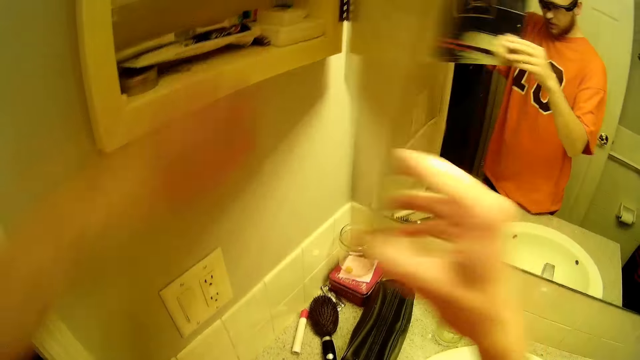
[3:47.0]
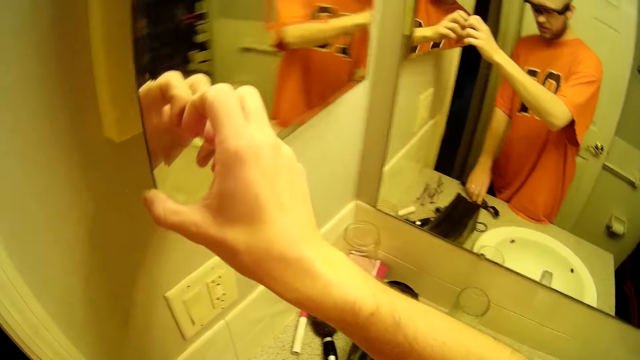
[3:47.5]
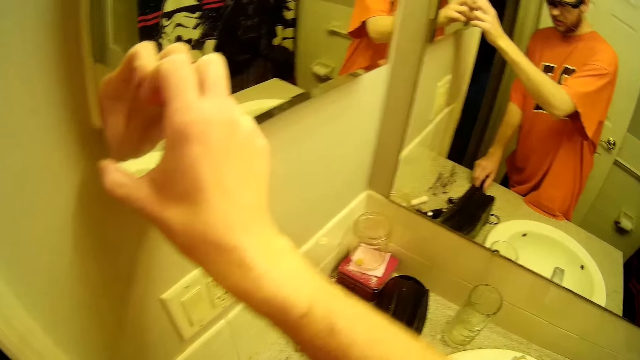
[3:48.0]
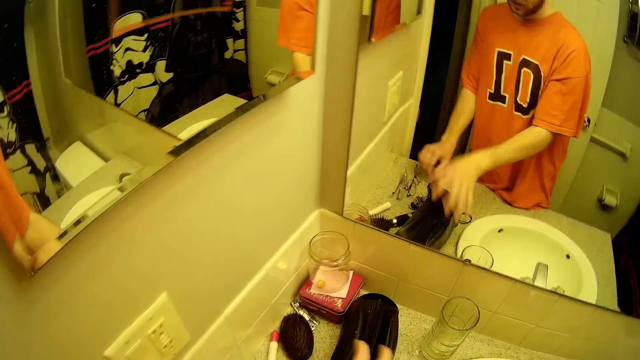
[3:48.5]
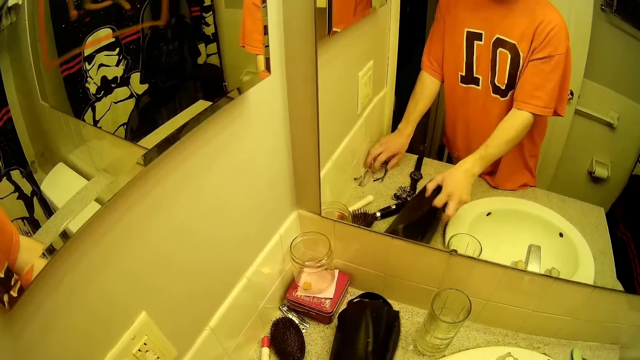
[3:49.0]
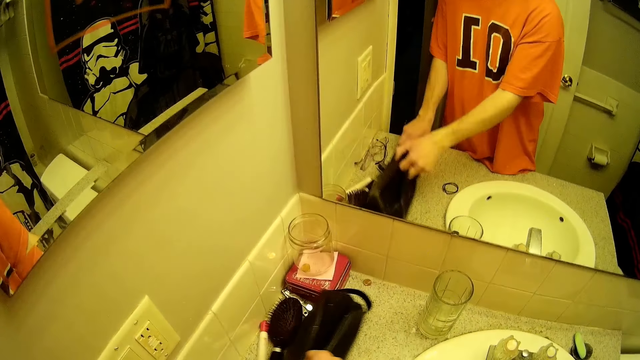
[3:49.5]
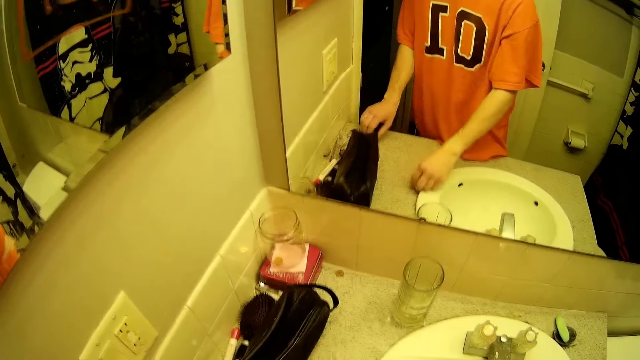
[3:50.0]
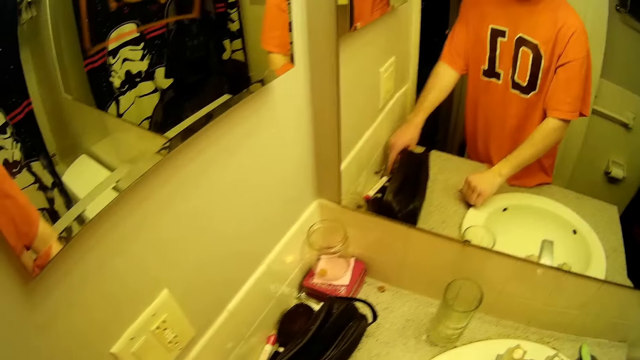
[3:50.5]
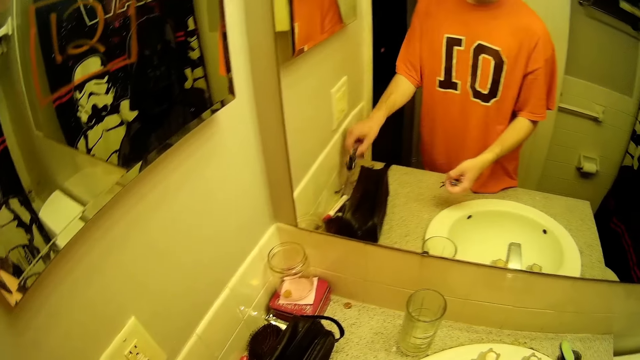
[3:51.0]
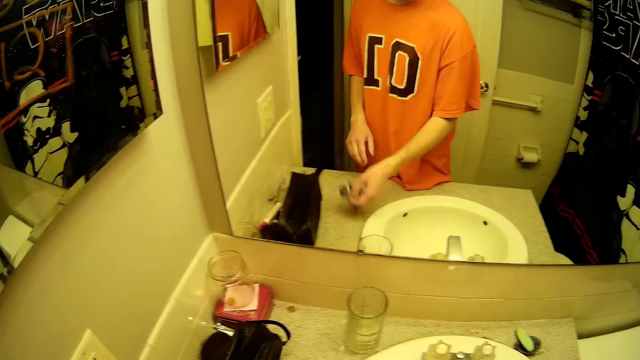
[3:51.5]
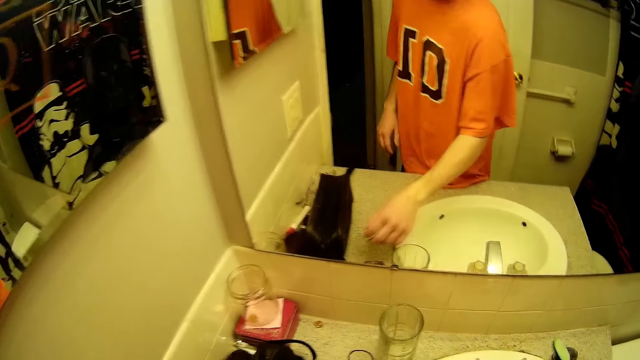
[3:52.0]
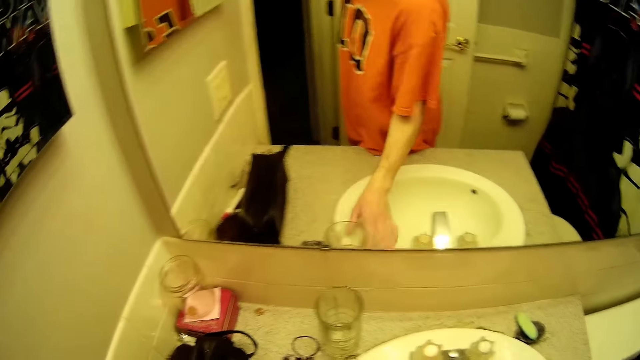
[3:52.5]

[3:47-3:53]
The camera wearer closes the bathroom cabinet with his right hand. He adjusts a wristwatch on the bathroom sink with his left hand. He adjusts a purse on the bathroom sink with his right hand. He adjusts a pair of glasses on the bathroom sink with his left hand. He touches something. He picks a hair ribbon from the bathroom sink with his right hand. He picks the hair ribbon from the bathroom sink with his left hand. He passes the hair ribbon from his left hand to his right hand. He drops the hair ribbon on the bathroom sink with his right hand. He picks a glass cup from the bathroom sink with his right hand.

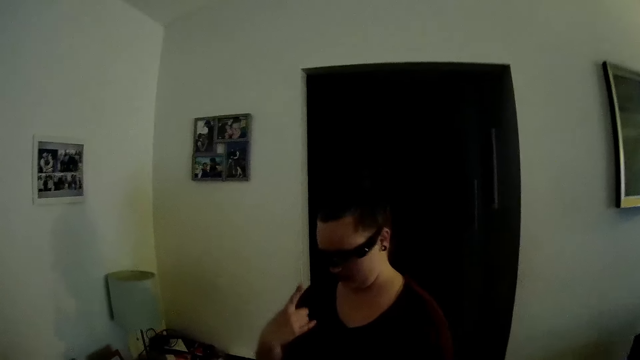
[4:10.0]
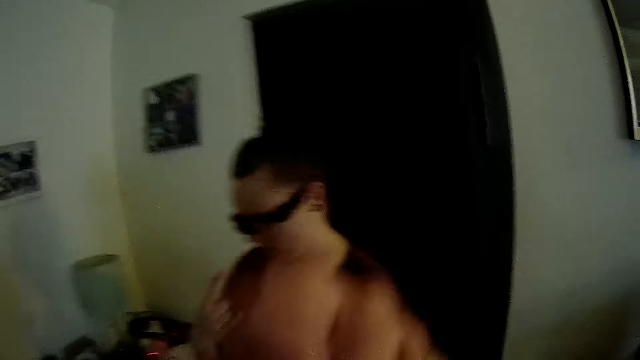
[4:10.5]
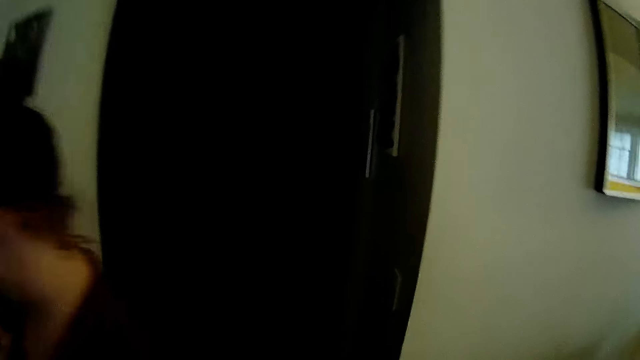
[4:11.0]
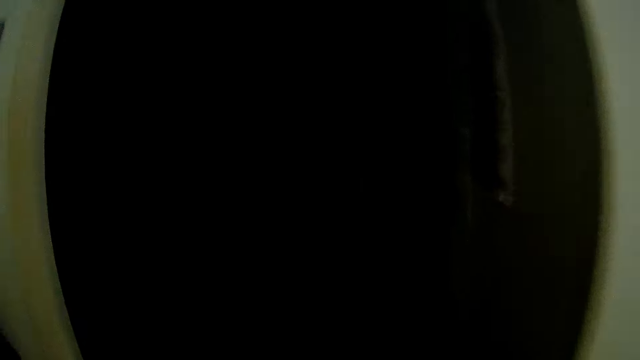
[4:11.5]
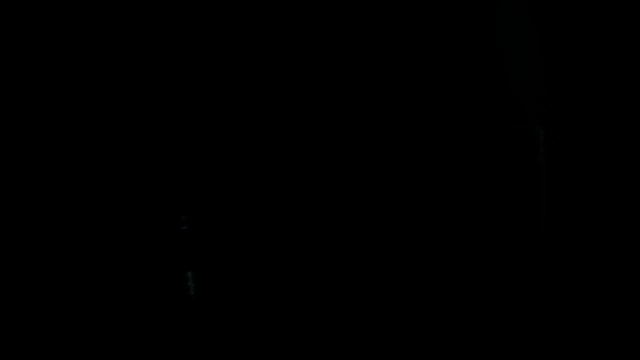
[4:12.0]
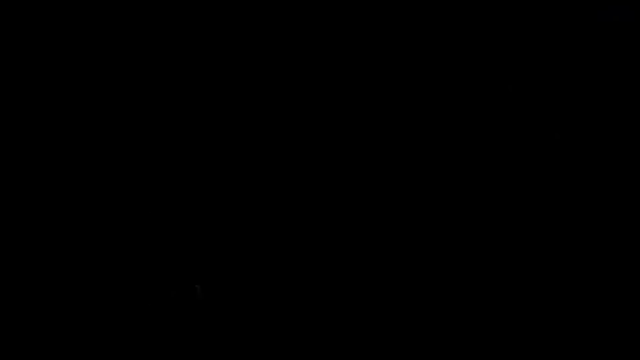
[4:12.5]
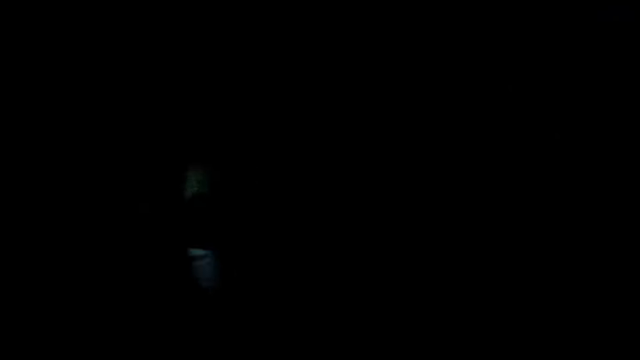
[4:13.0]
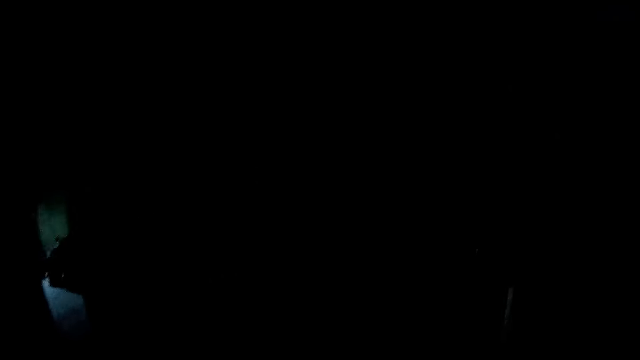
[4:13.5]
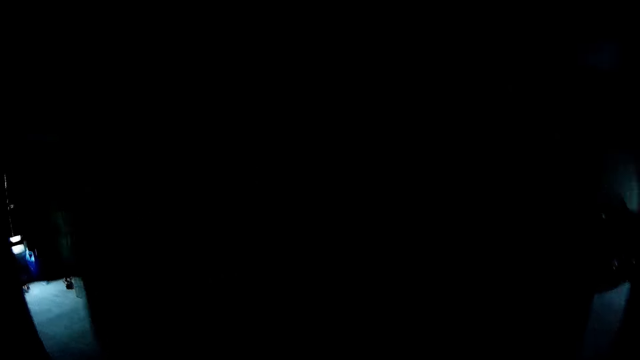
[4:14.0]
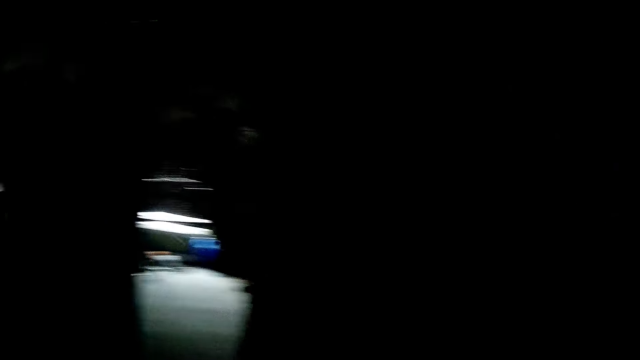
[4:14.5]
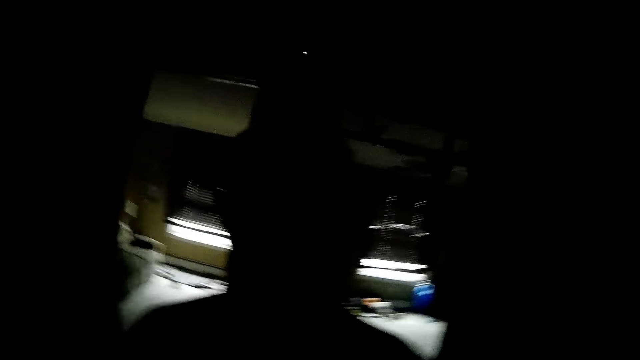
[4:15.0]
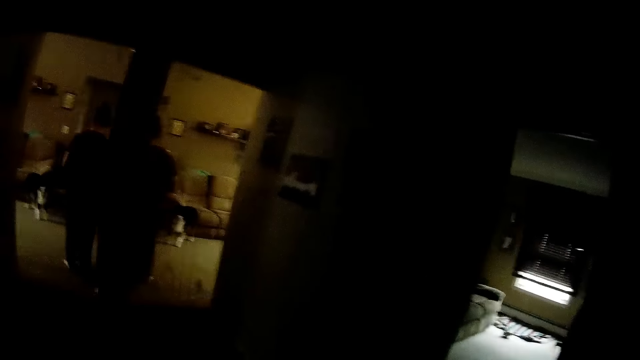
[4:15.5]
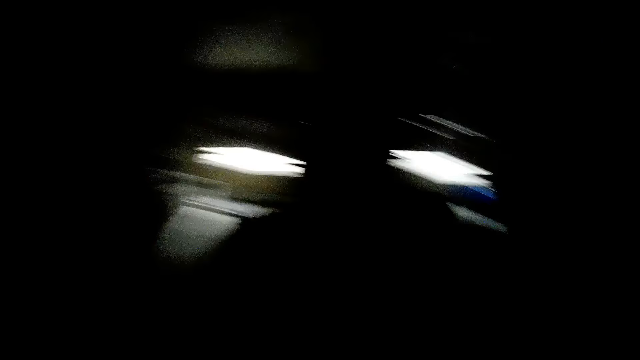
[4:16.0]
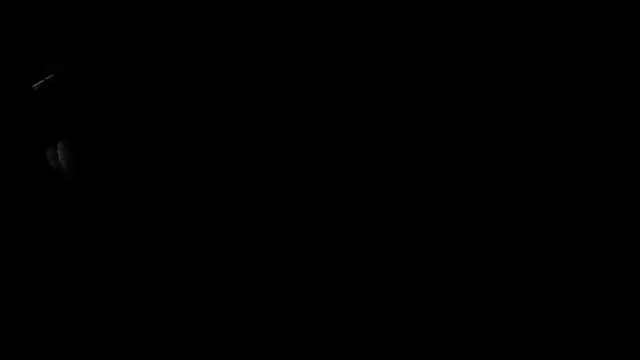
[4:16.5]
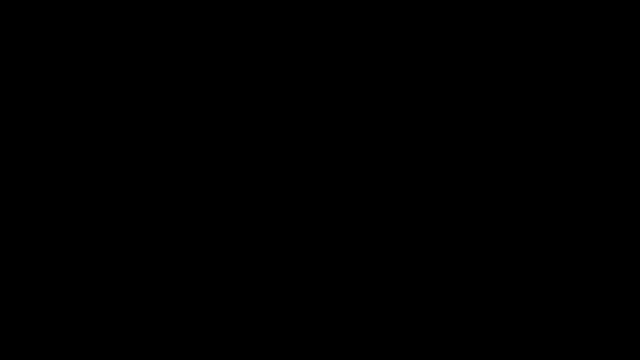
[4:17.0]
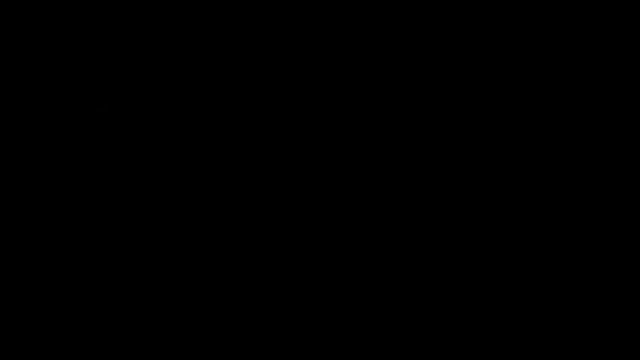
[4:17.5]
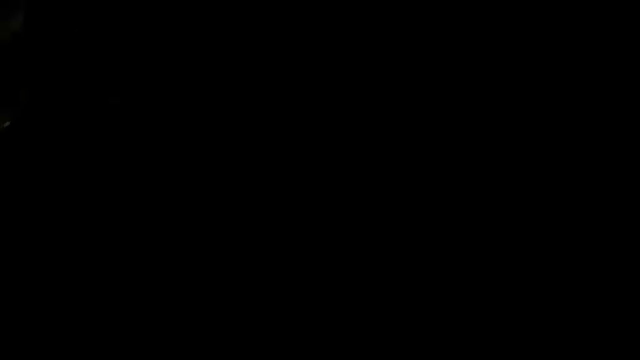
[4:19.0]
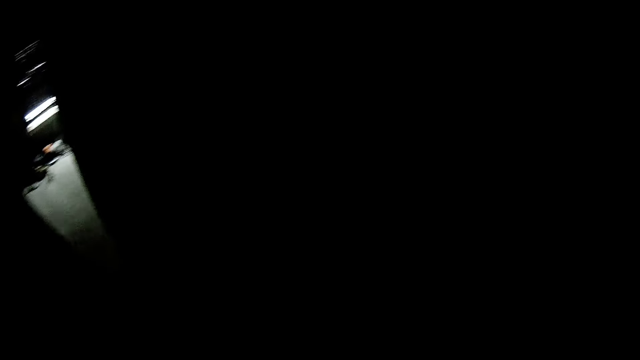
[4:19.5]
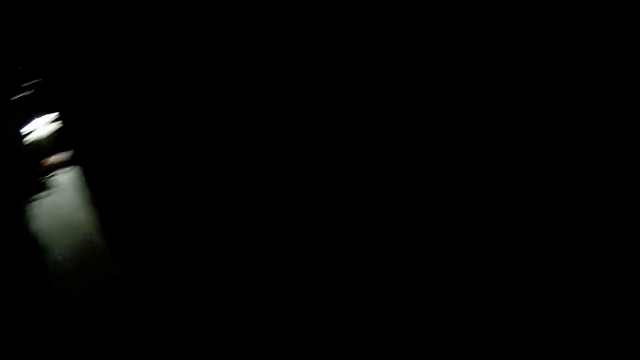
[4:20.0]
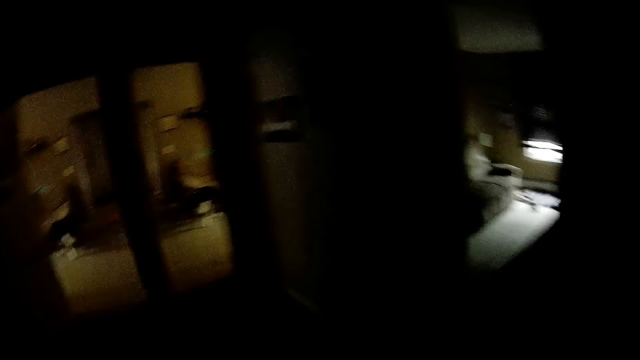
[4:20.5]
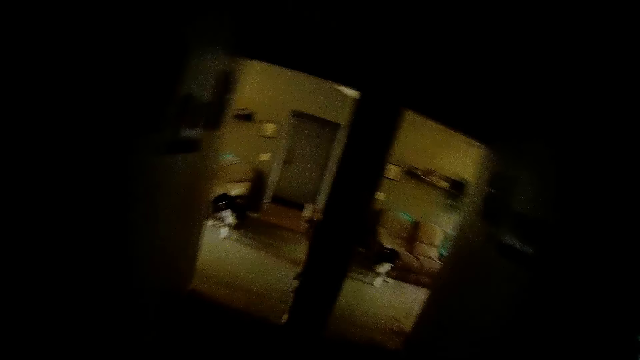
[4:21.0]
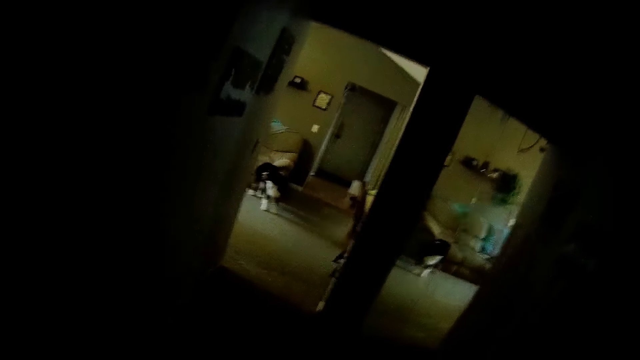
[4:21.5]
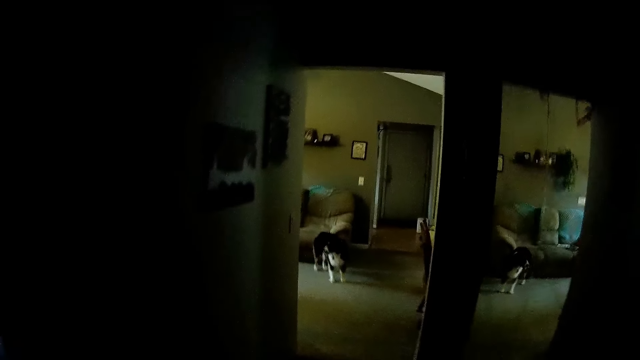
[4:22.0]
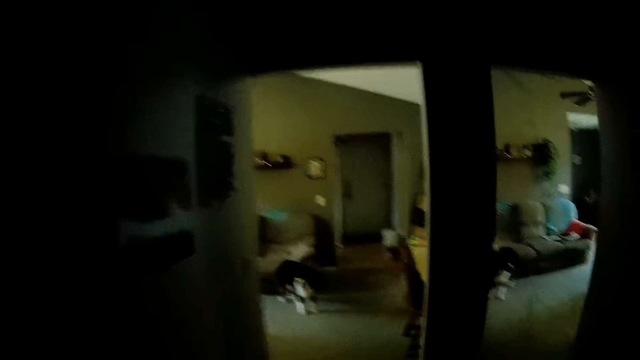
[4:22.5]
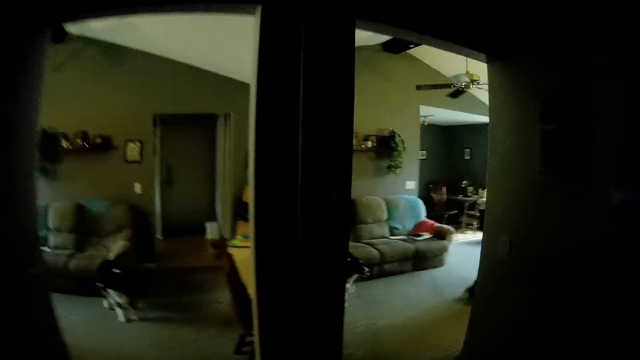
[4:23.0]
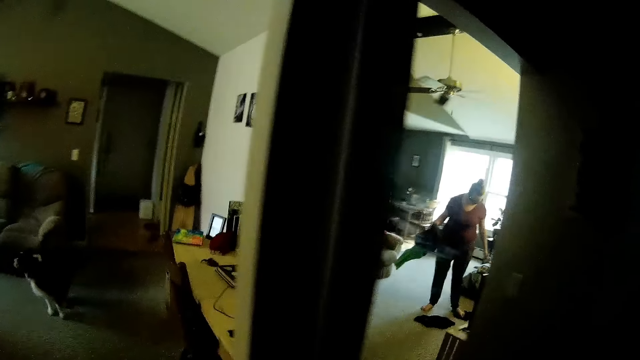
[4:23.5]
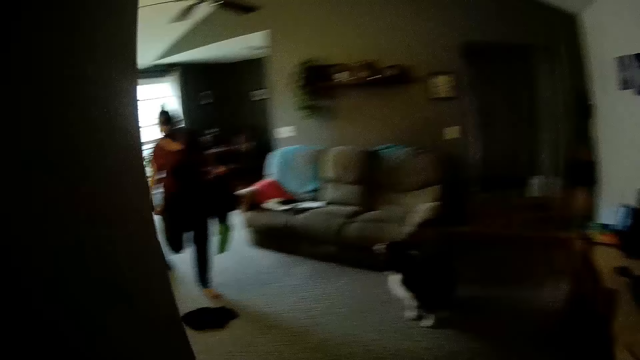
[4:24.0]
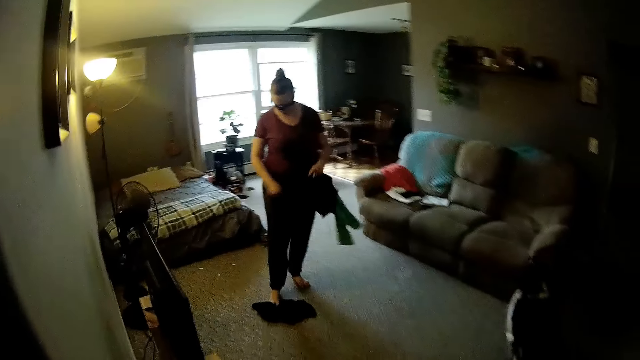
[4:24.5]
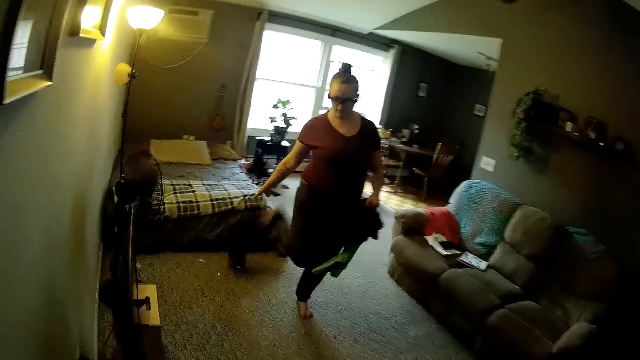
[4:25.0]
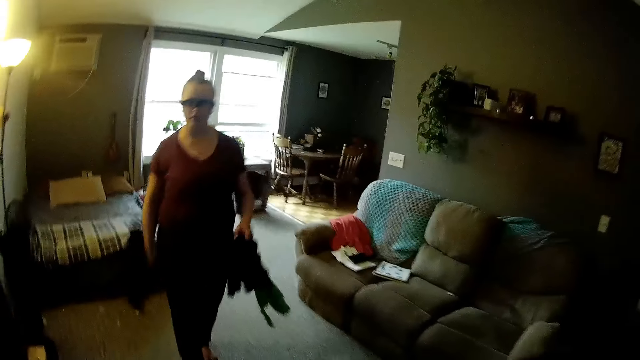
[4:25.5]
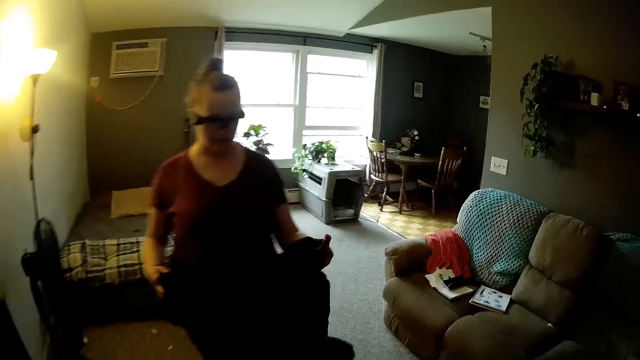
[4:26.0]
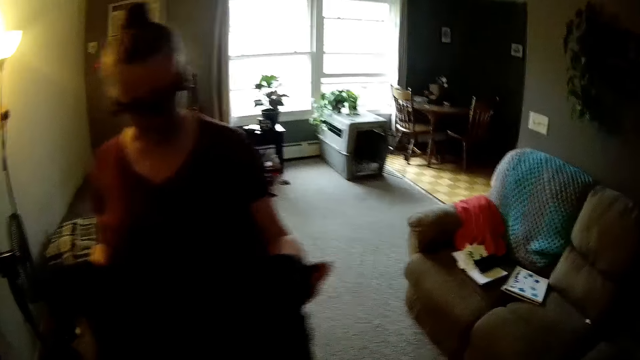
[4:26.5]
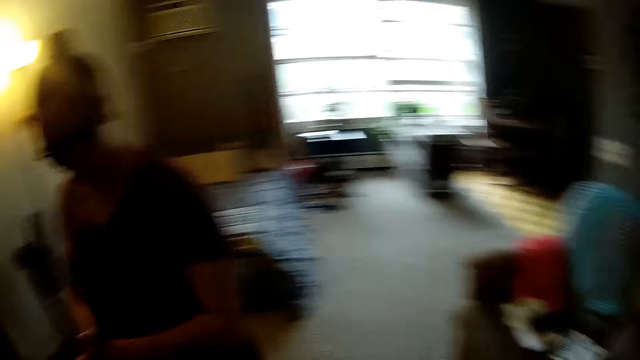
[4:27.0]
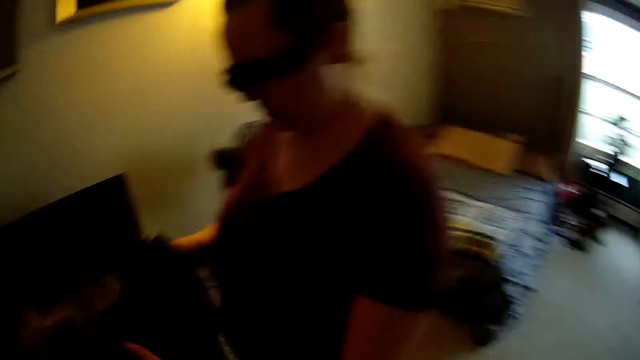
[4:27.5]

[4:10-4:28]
The camera wearer walks out of the living room. A woman picks a black shirt from the floor with her right foot. The camera wearer walks into the living room. The woman picks the black shirt from her right foot with her right hand. The woman picks the black shirt from the floor with her right foot. The woman picks the black shirt from her right foot with her right hand.
